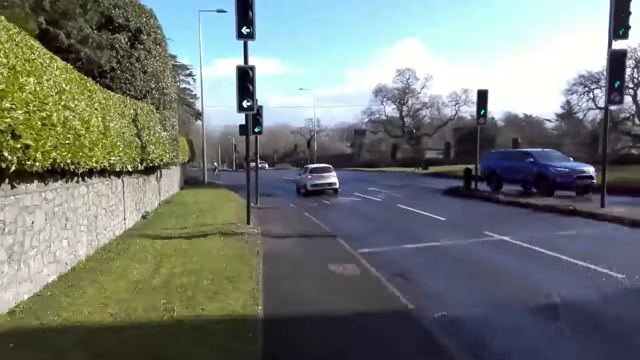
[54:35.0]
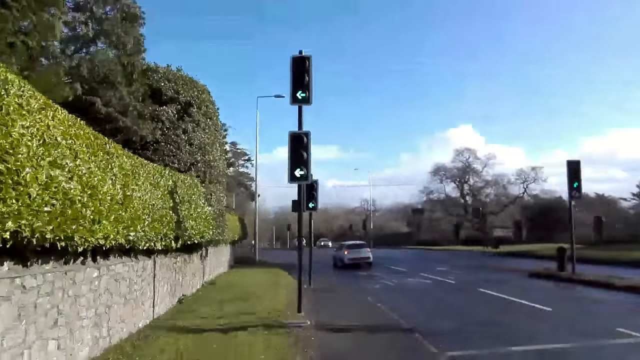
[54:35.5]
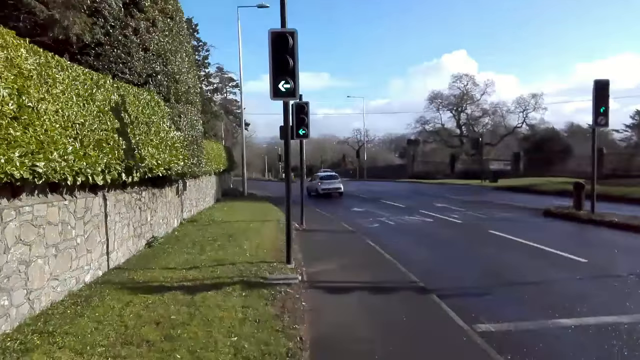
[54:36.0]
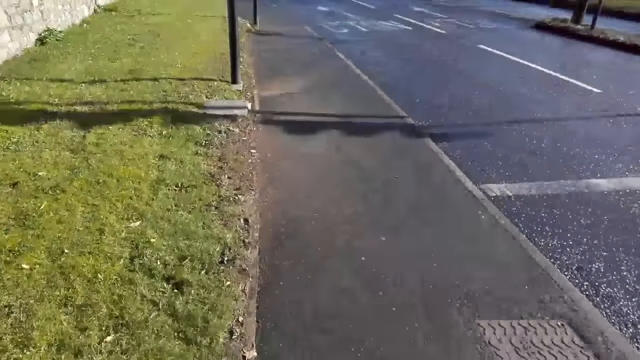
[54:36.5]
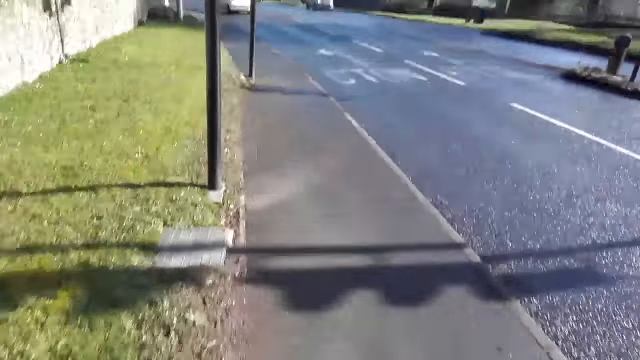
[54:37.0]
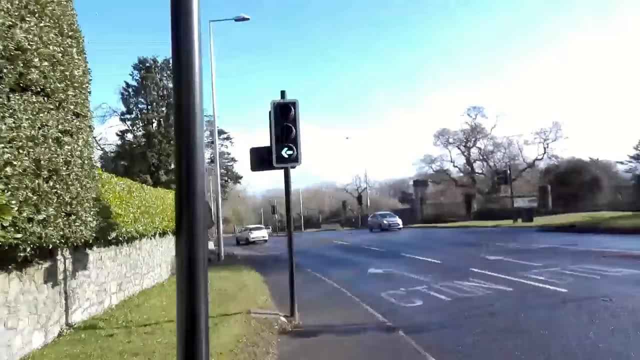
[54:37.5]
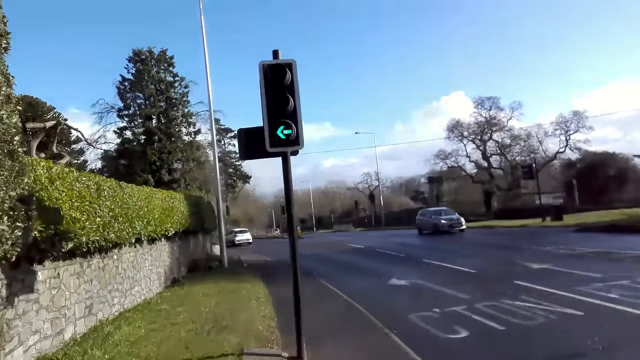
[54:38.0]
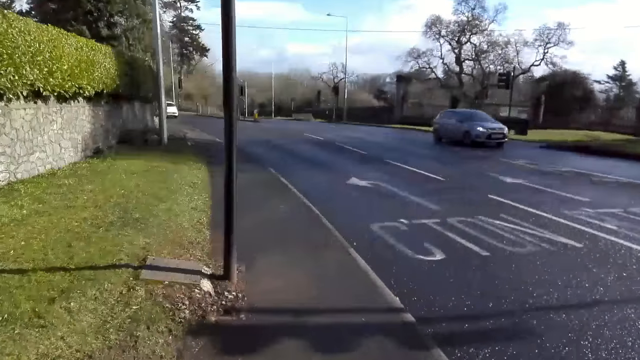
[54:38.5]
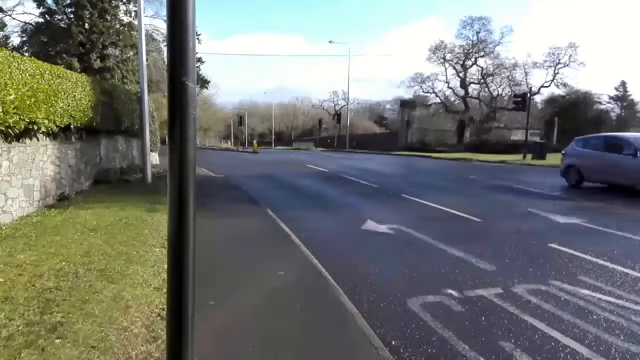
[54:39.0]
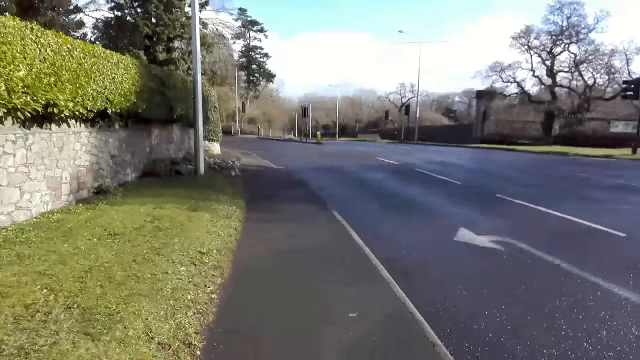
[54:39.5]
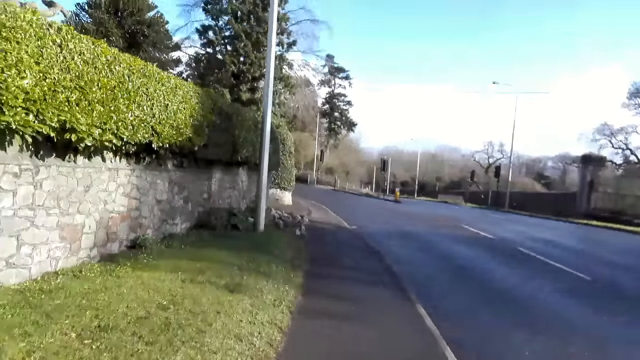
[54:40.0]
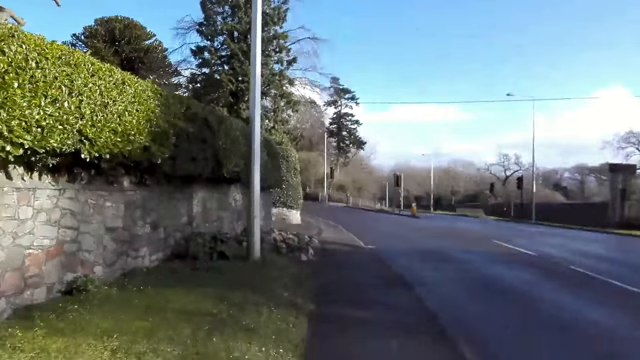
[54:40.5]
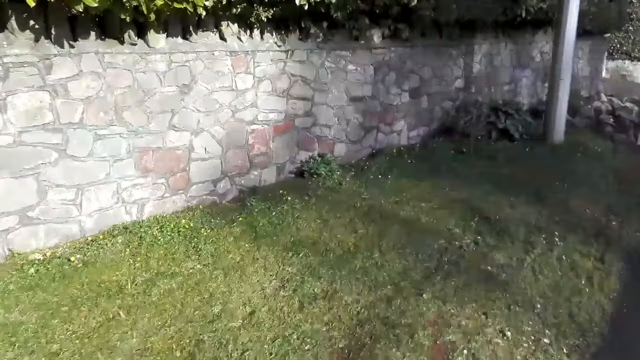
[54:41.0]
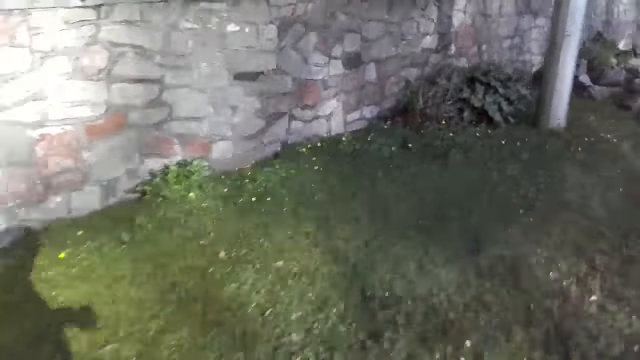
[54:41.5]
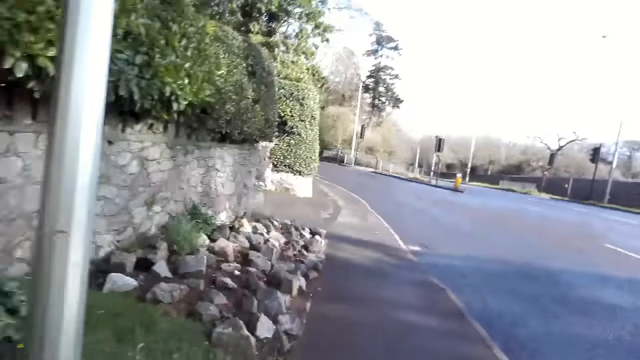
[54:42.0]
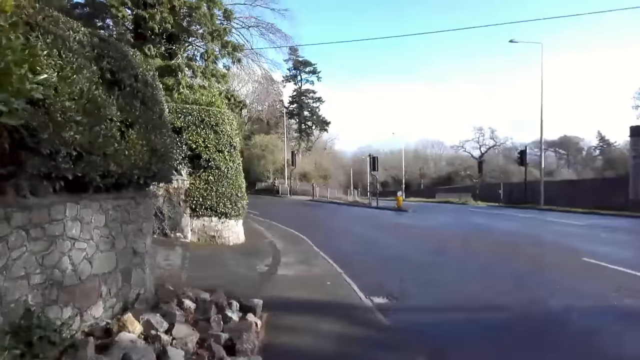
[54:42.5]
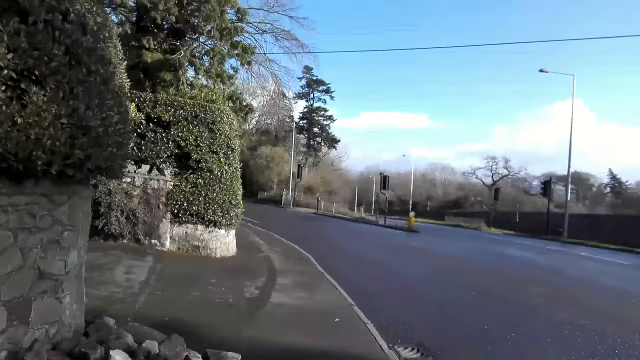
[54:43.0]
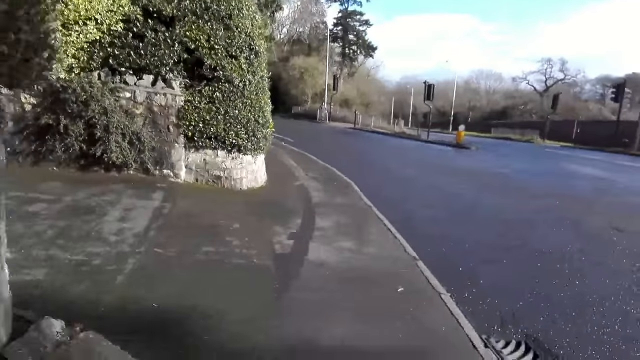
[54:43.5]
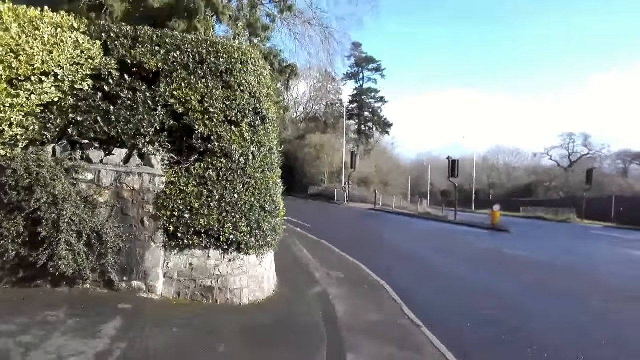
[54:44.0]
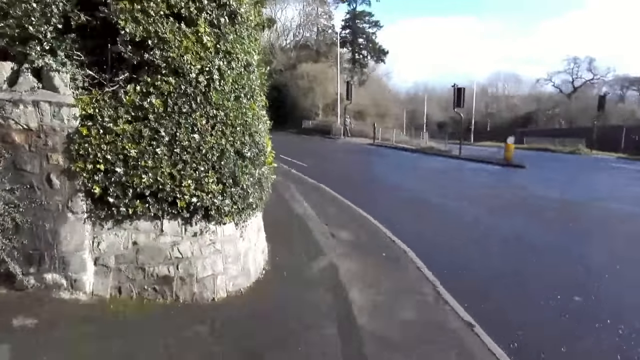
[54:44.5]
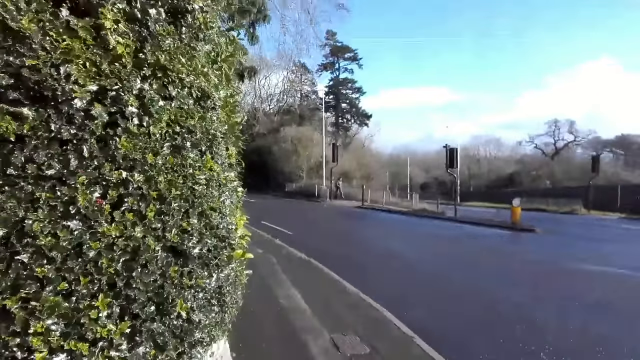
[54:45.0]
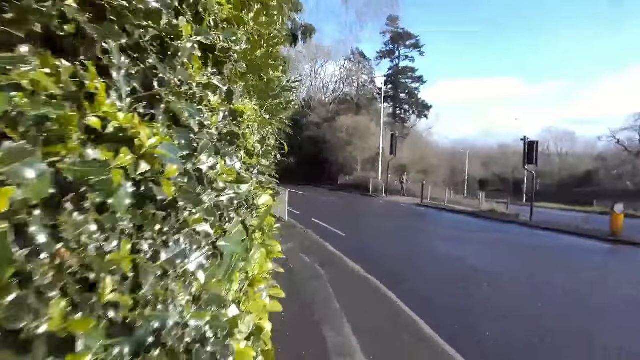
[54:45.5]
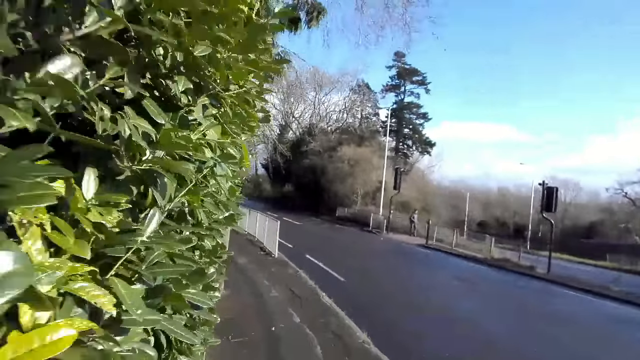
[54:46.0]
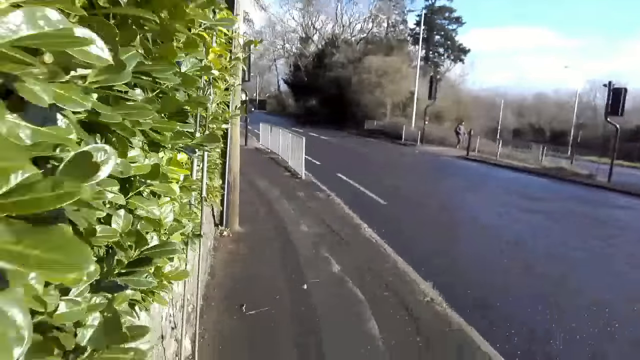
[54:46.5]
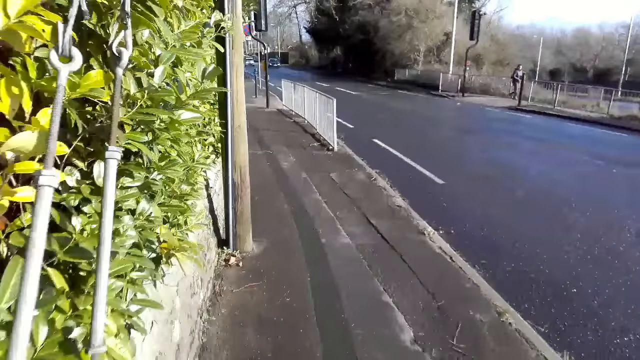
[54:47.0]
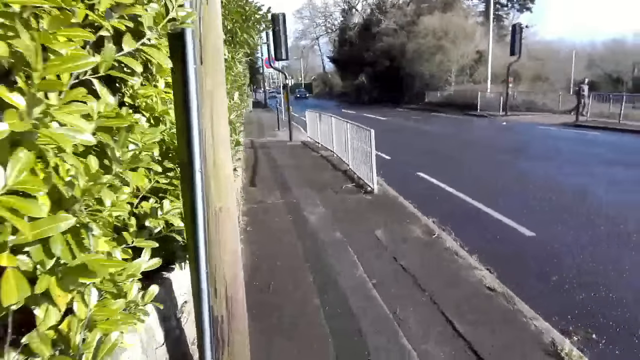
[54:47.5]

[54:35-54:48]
The camera wearer looks left. They look in front.

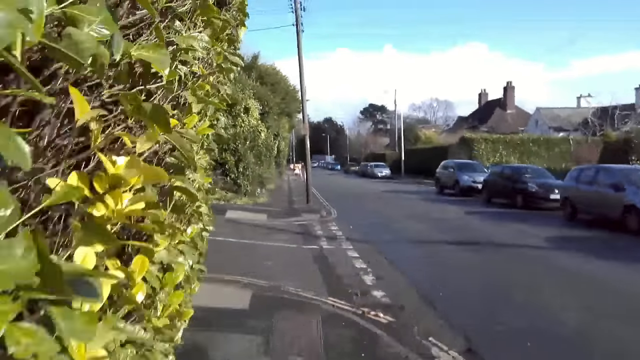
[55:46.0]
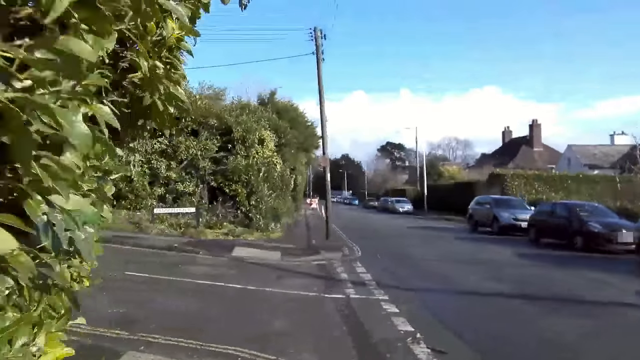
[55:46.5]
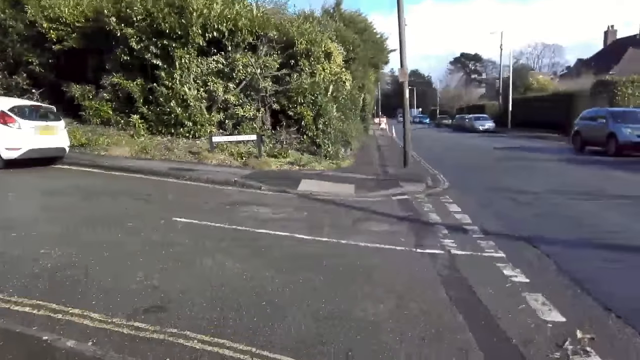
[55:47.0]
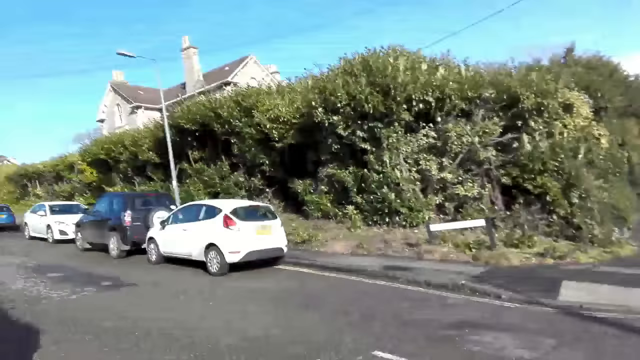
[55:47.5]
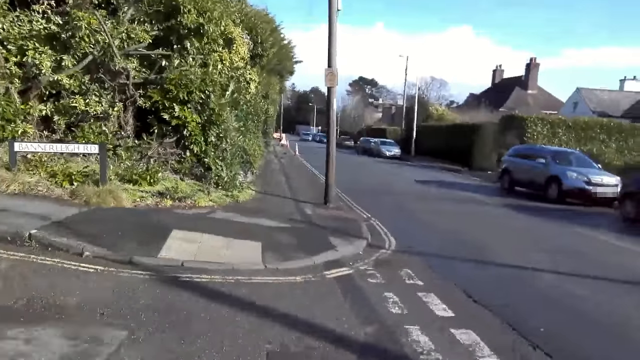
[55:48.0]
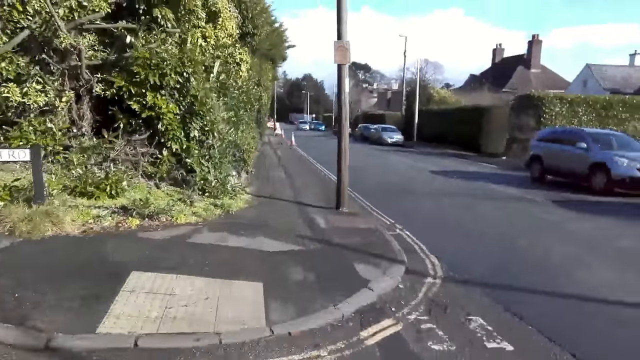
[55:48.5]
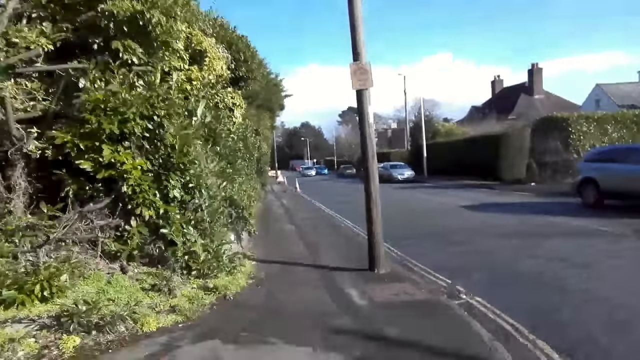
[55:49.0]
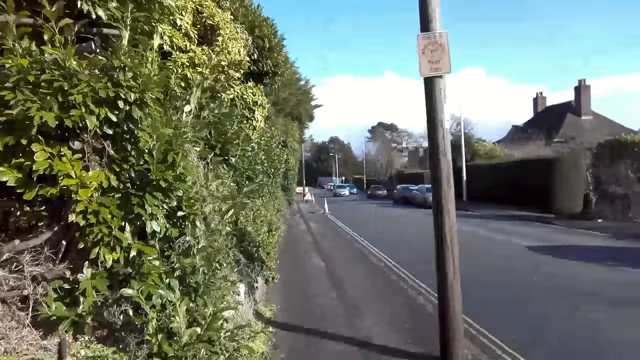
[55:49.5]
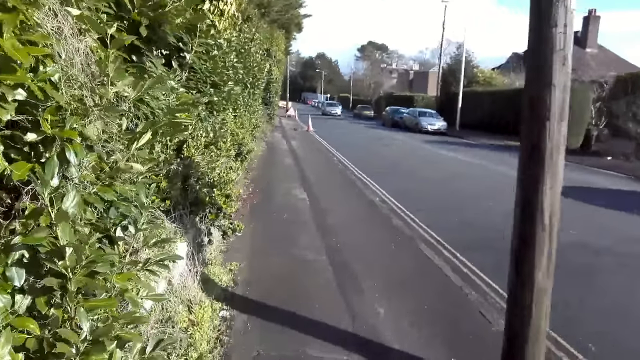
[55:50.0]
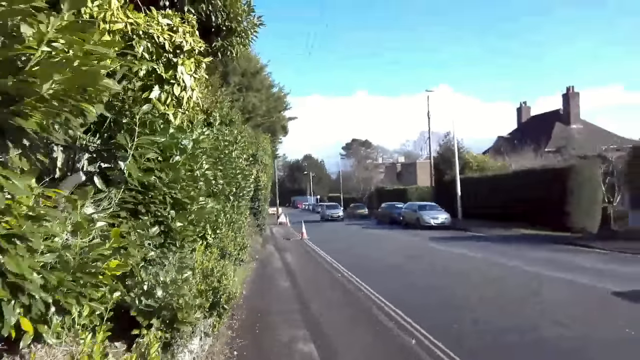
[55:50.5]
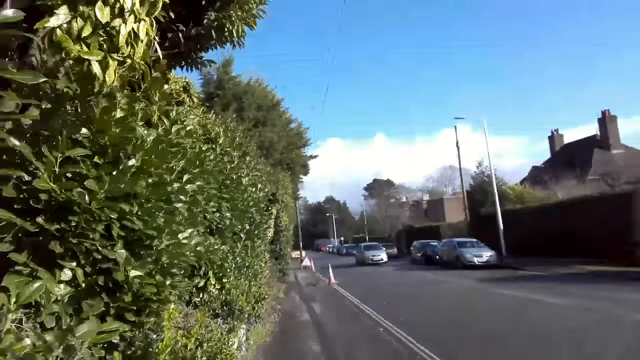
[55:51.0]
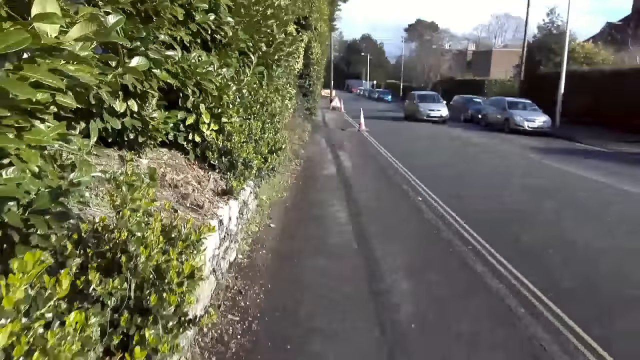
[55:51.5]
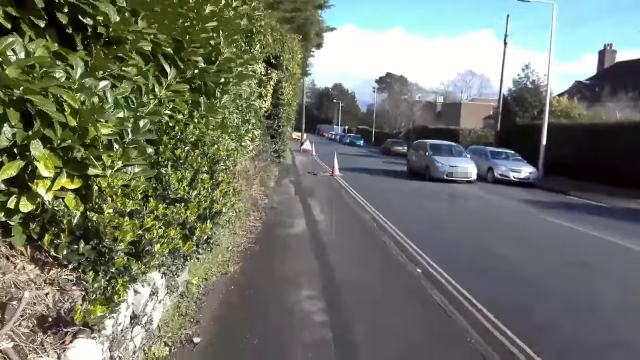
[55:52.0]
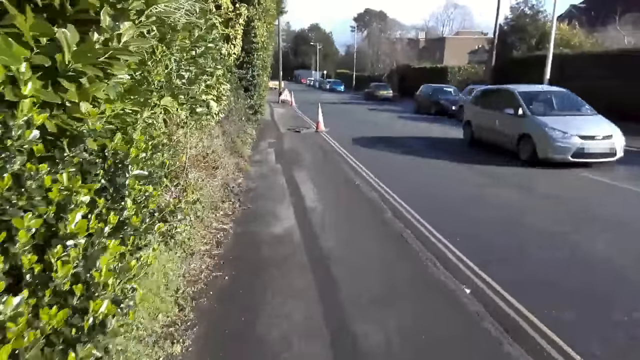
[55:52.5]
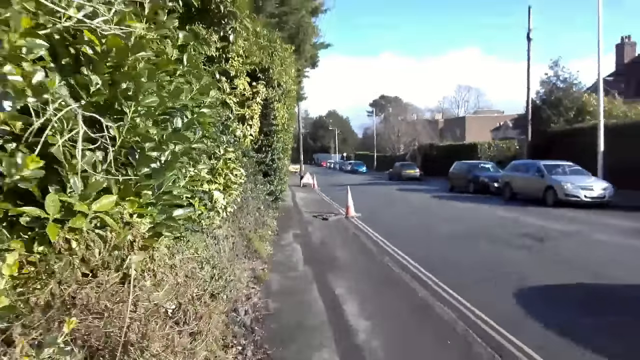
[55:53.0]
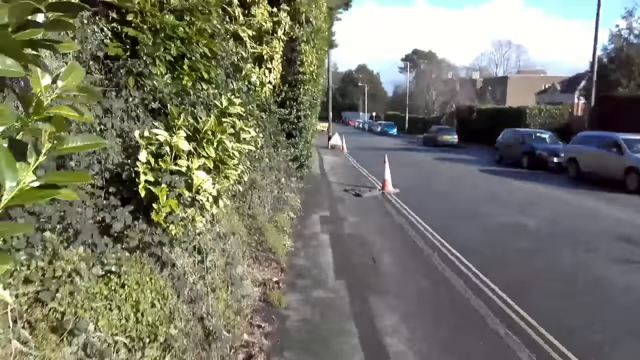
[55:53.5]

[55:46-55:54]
The camera wearer looks left. They look in front.
